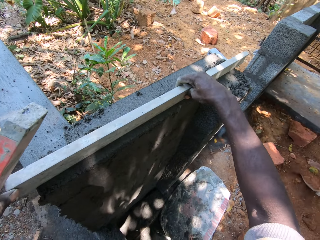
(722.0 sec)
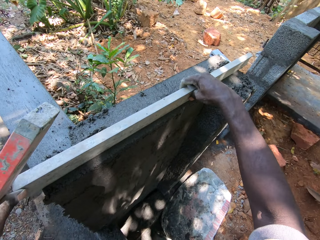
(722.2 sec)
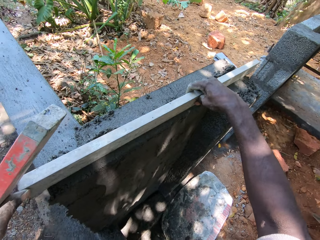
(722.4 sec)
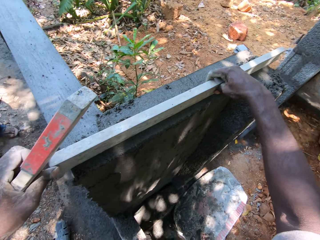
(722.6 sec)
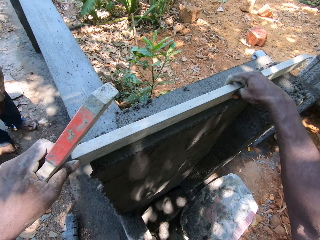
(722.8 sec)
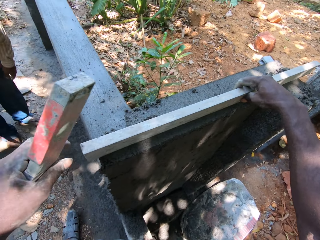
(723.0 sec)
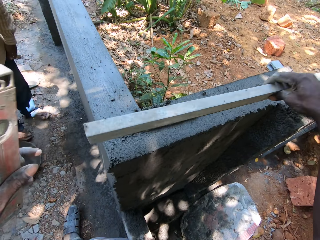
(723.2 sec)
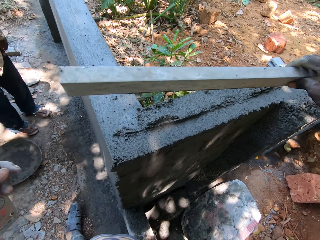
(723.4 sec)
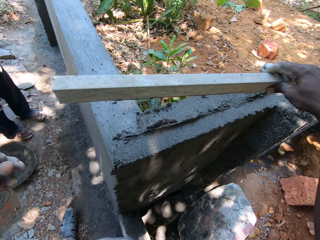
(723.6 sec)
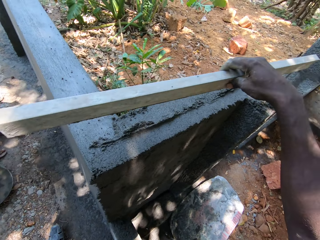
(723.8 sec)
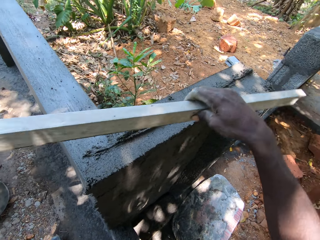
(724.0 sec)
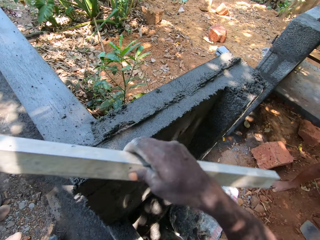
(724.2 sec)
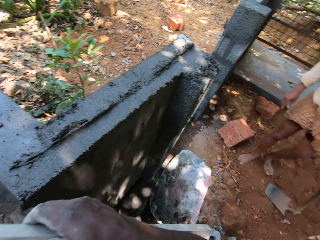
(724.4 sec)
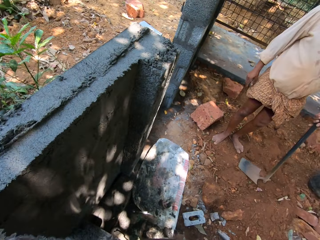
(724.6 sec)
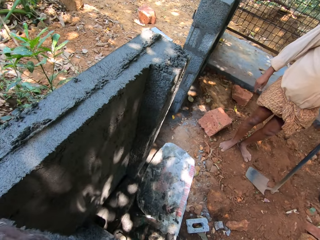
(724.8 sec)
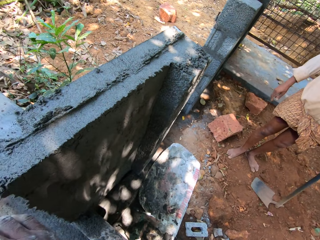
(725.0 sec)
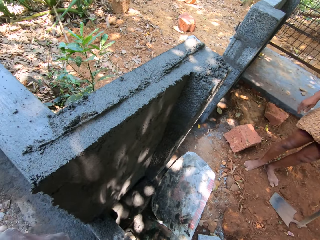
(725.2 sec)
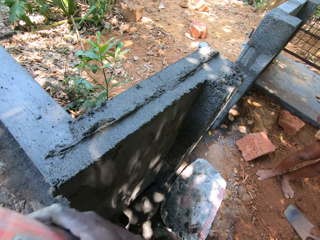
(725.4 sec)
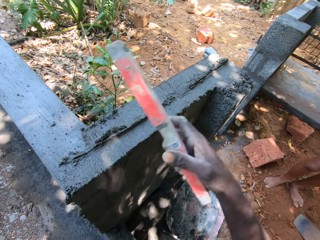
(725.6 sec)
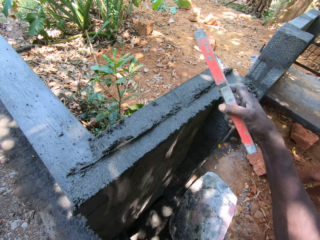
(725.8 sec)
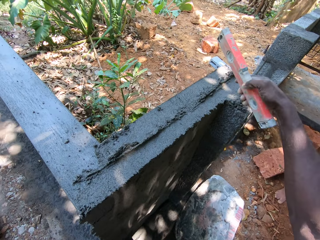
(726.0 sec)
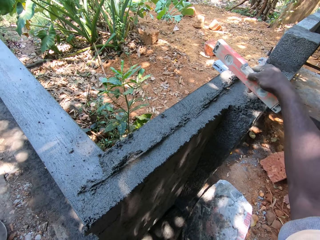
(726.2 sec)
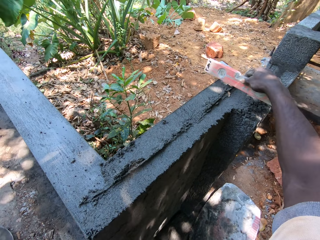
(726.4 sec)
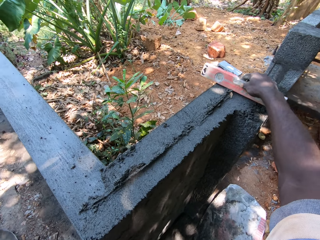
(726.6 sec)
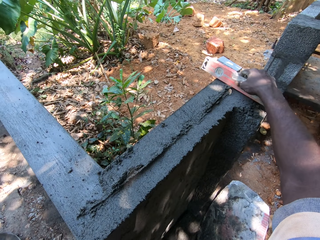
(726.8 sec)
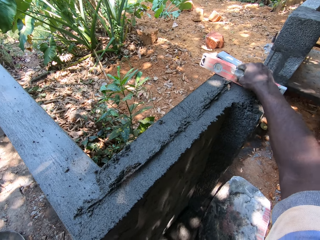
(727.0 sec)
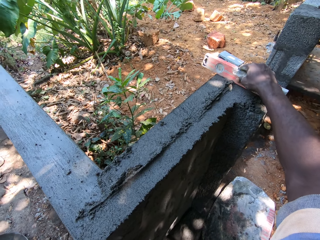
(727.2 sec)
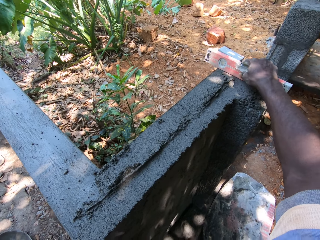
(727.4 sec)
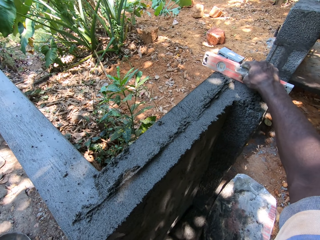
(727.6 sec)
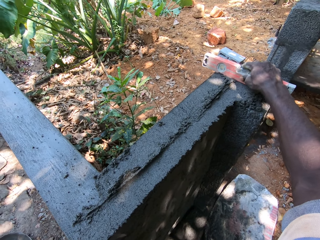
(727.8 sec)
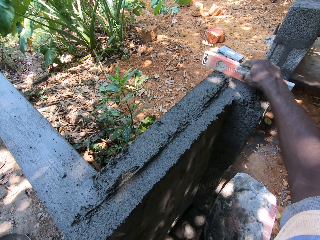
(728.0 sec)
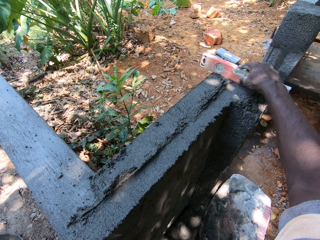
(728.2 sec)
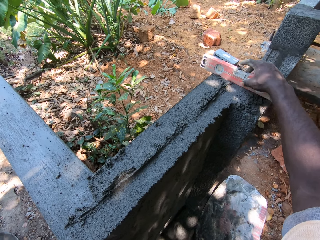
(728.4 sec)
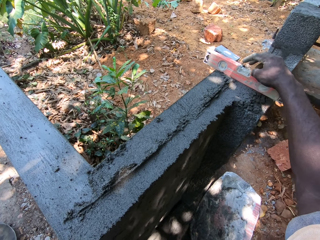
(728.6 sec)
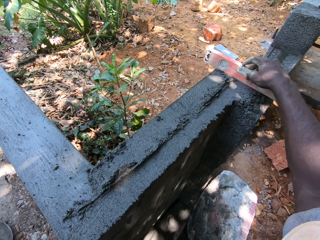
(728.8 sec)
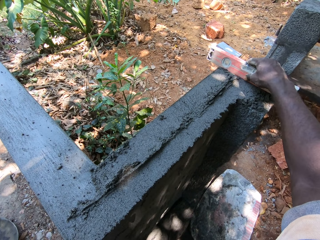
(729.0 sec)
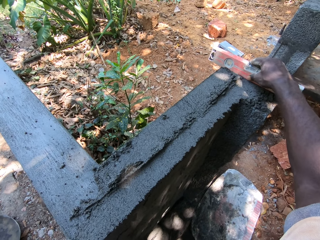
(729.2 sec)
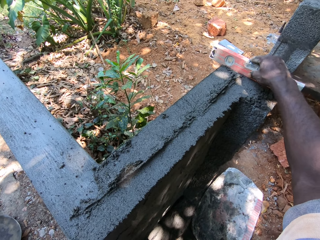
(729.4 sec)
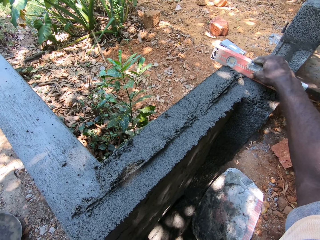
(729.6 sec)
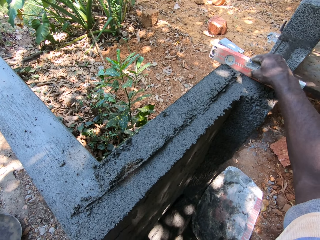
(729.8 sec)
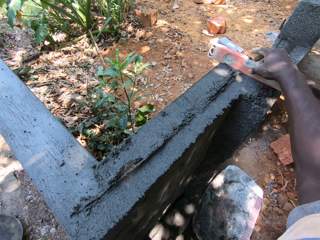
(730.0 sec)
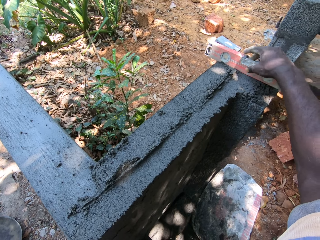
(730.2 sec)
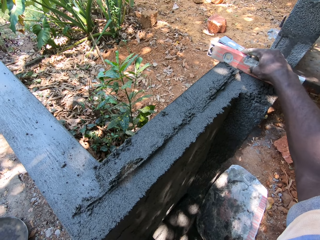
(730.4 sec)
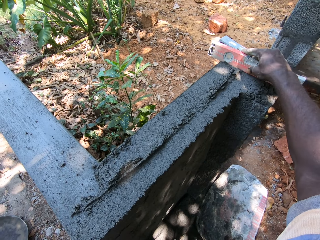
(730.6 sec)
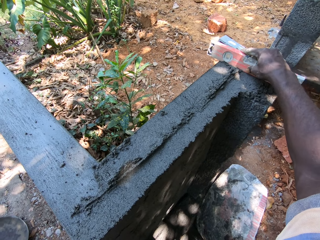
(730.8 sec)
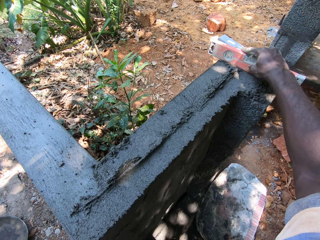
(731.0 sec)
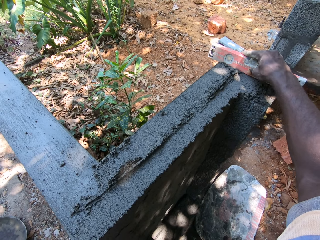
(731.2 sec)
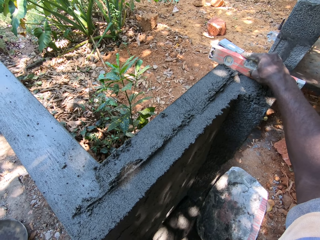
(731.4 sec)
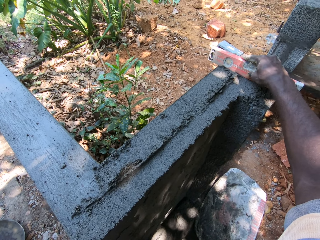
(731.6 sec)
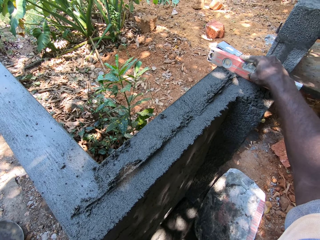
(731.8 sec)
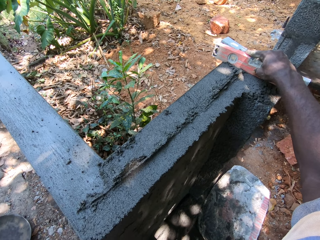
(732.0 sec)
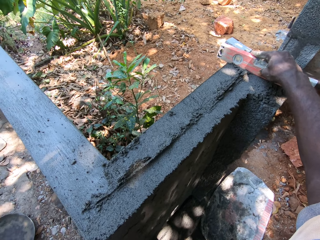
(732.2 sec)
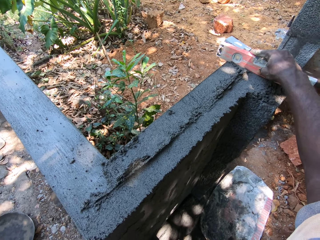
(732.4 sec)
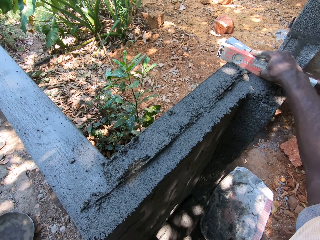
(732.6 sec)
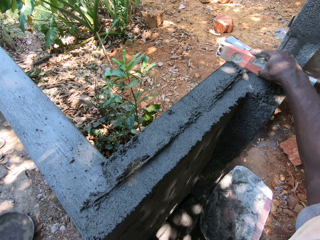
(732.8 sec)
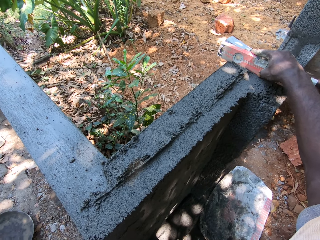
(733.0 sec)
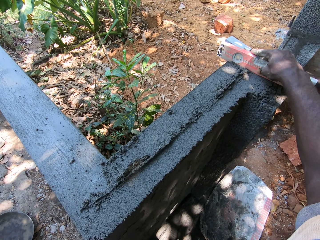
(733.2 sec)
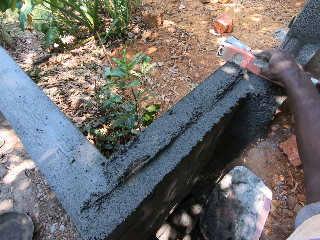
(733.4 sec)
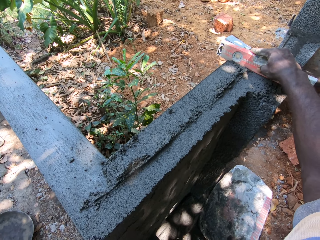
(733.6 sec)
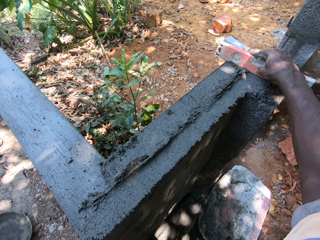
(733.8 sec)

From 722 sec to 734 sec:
The camera wearer picks the metal rod from the fence with his right hand. He converses with a man. He places something on the wall. He levels the fence with the level in his right hand.

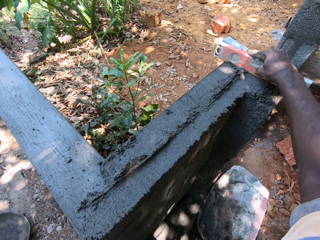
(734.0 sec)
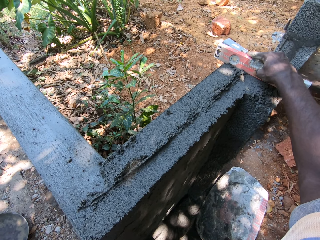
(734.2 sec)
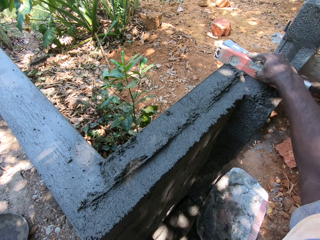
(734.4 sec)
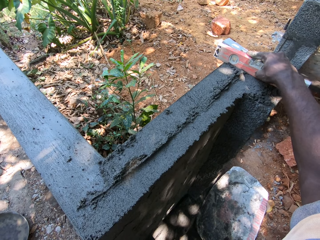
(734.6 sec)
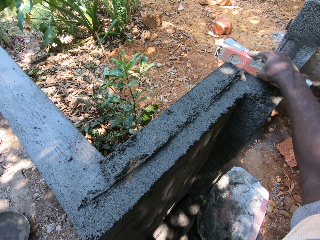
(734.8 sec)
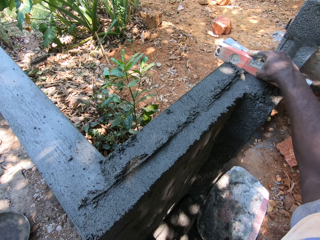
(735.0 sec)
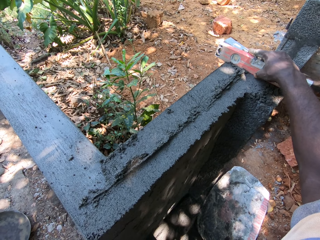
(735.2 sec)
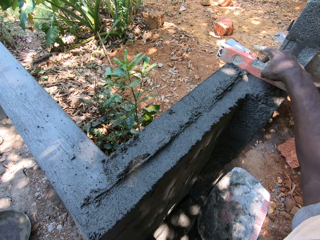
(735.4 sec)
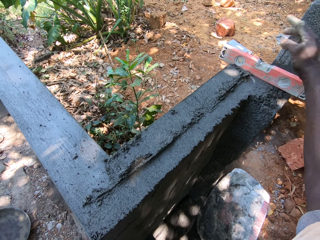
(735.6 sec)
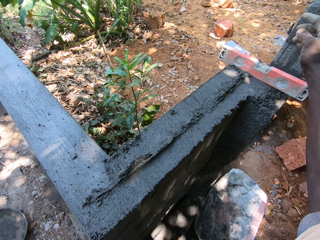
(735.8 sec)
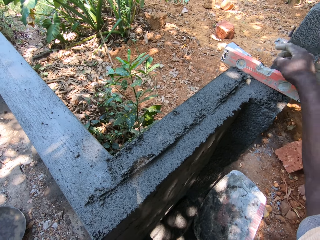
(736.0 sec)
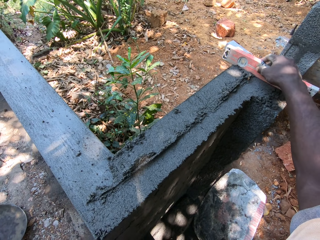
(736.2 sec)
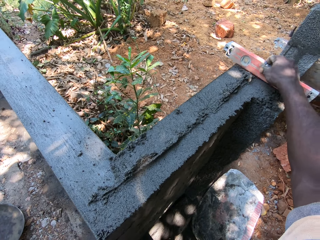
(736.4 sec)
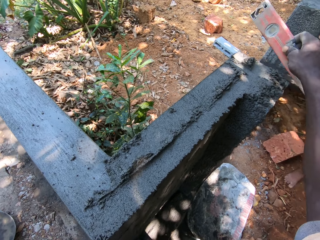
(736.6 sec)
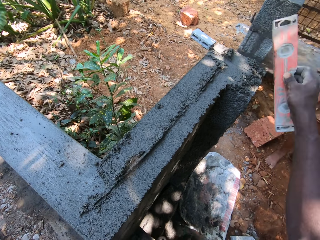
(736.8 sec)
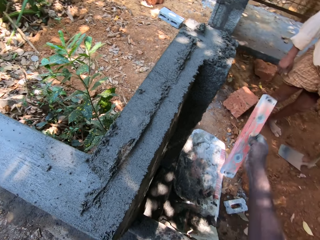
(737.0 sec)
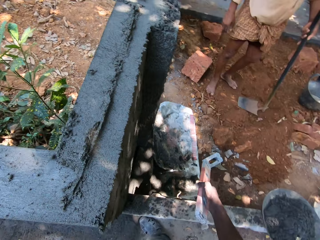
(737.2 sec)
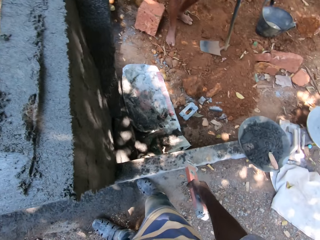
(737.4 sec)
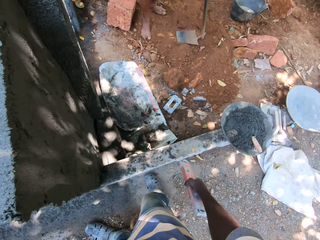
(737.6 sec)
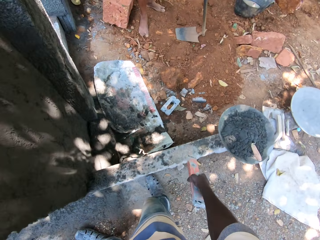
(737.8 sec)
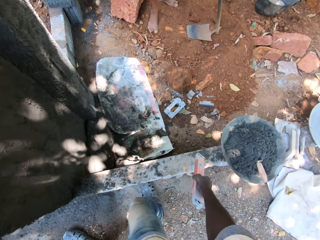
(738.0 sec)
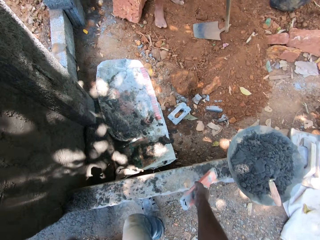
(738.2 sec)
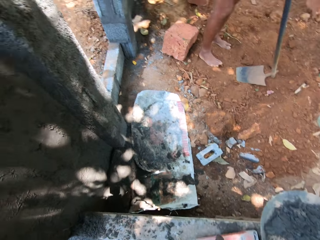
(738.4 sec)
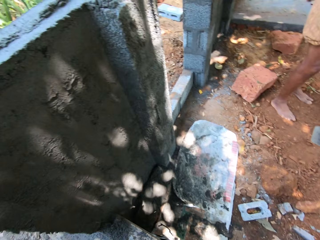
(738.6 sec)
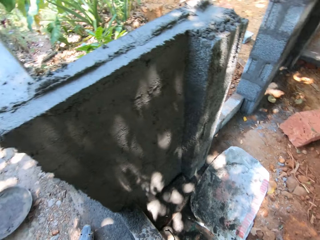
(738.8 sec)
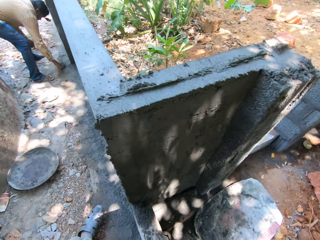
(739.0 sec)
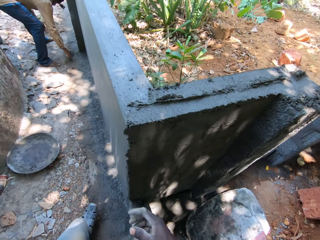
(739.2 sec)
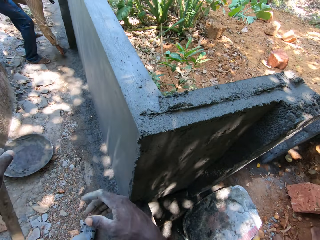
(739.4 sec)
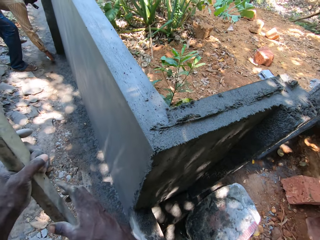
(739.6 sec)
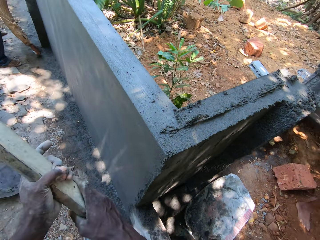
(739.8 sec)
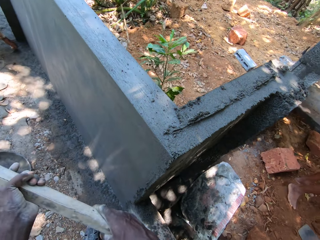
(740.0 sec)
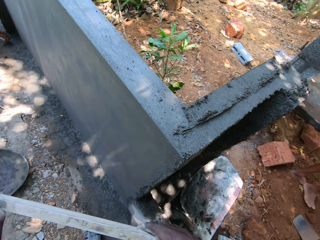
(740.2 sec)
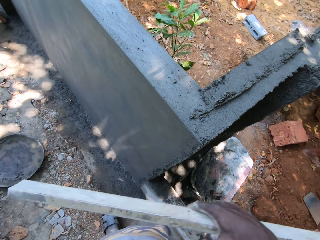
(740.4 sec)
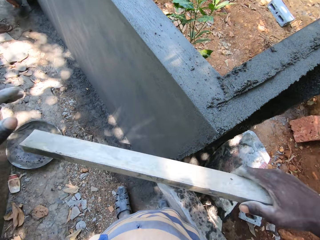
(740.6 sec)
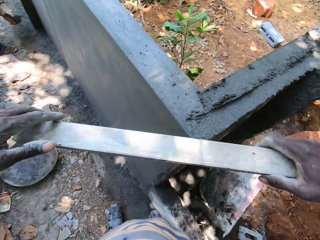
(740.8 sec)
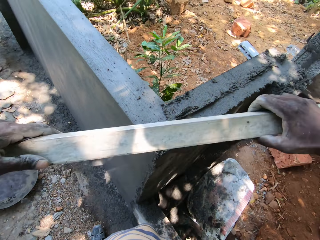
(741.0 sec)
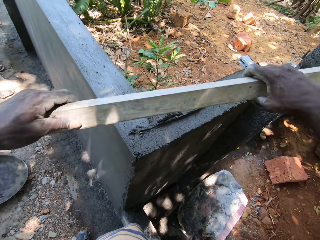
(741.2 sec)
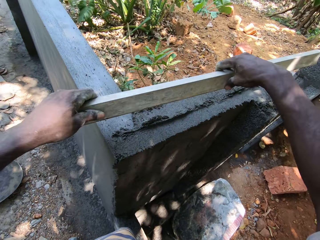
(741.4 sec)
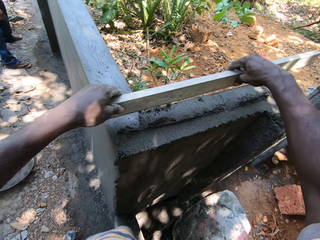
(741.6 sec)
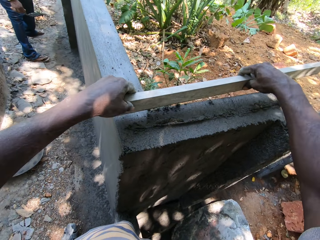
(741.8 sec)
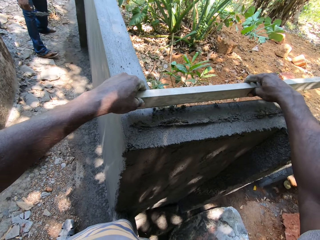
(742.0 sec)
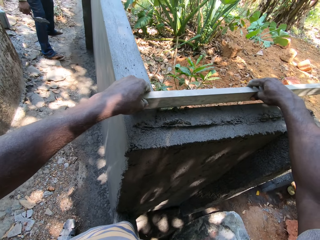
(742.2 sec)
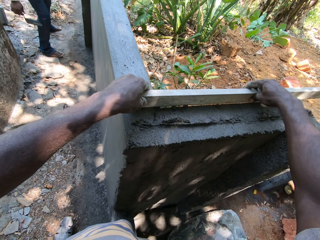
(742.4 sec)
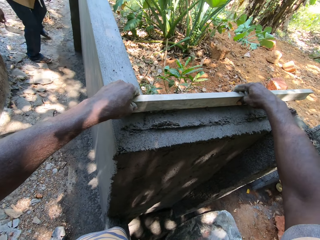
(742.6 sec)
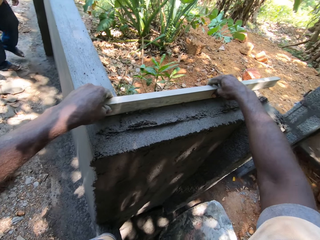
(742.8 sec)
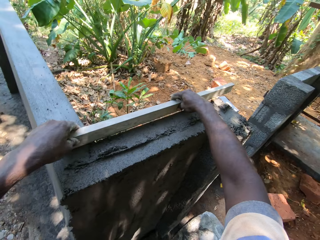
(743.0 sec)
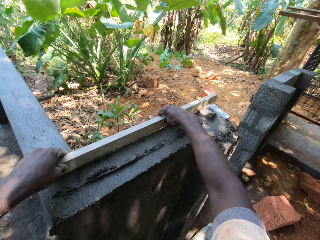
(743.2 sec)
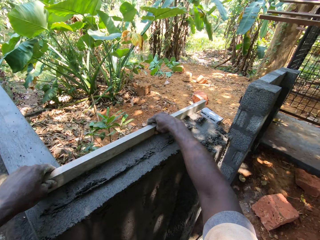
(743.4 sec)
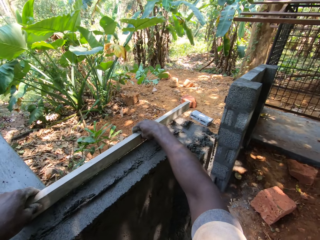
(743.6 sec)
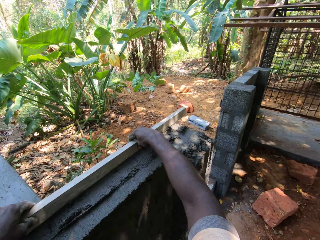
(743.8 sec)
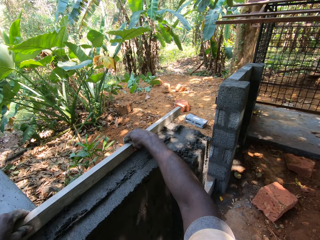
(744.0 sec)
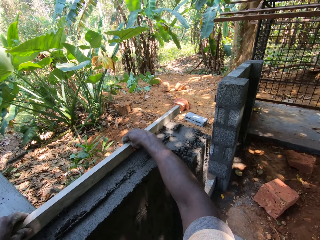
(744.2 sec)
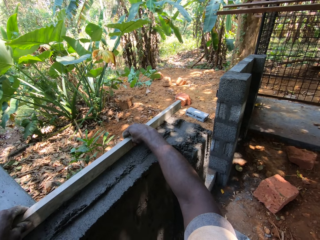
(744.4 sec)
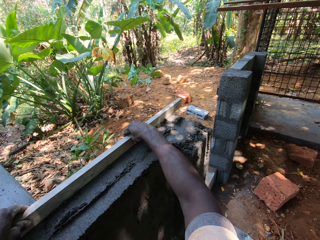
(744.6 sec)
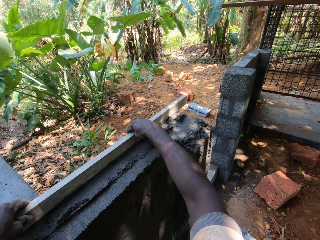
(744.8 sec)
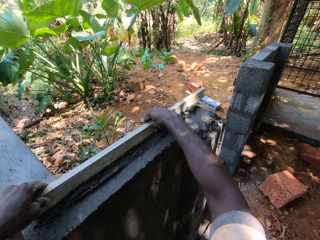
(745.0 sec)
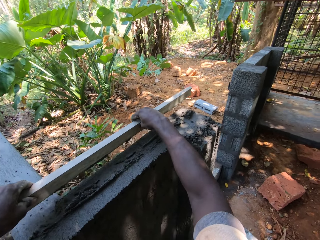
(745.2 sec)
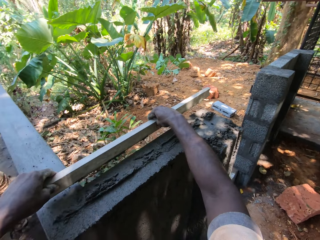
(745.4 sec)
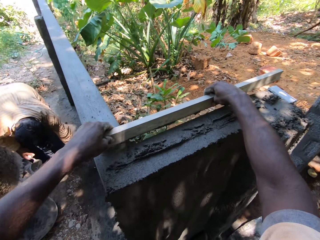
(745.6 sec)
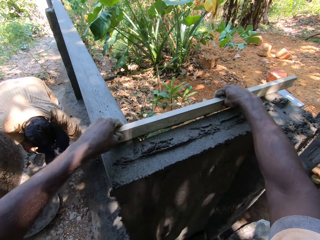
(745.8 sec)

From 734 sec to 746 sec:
The camera wearer picks the level from the fence with his right hand. He converses with a man. He drops the level on the ground with his right hand. He holds the wood. He passes the metal rod from his left hand to his right hand. He holds the metal rod with both hands. He places the wood on the wall. He levels the fence with the metal rod using both hands. He converses with the man. He aligns the cement on the wall.
